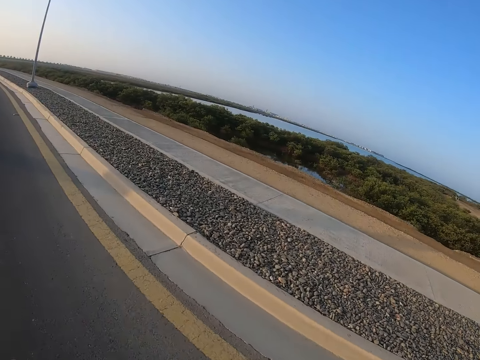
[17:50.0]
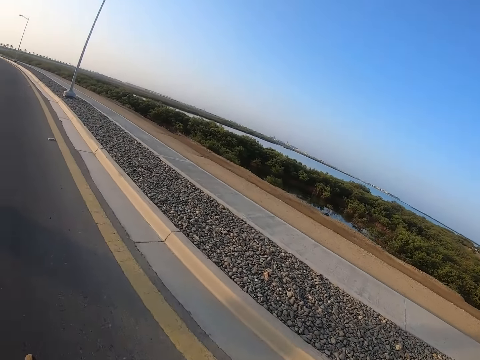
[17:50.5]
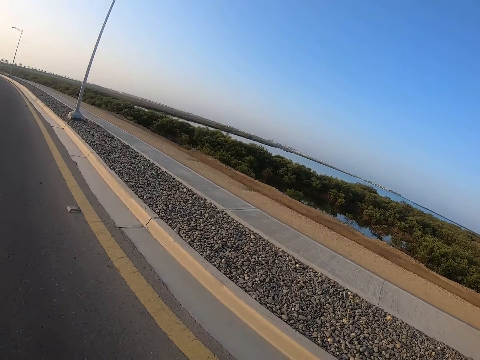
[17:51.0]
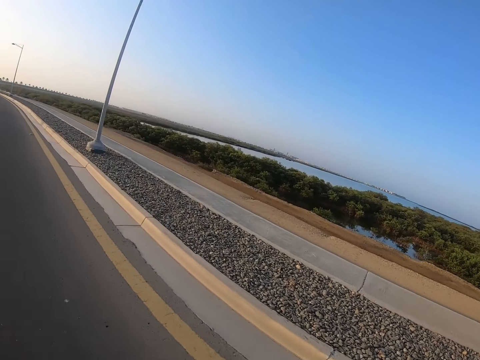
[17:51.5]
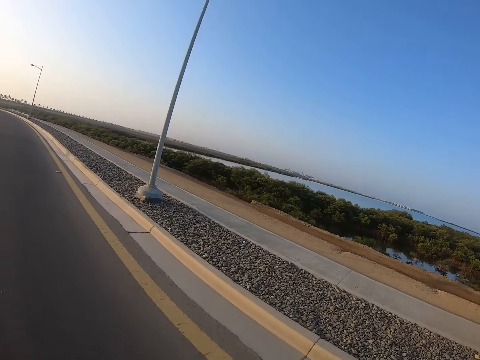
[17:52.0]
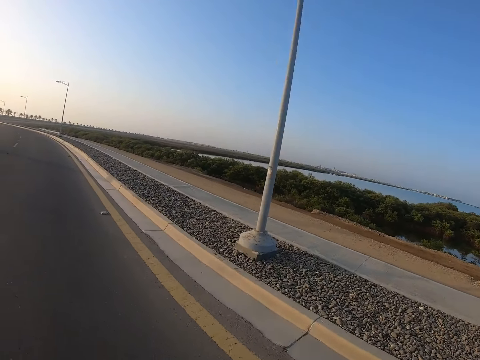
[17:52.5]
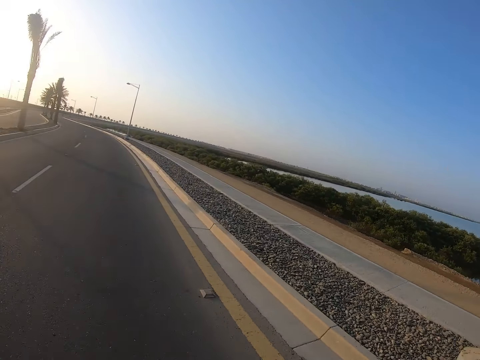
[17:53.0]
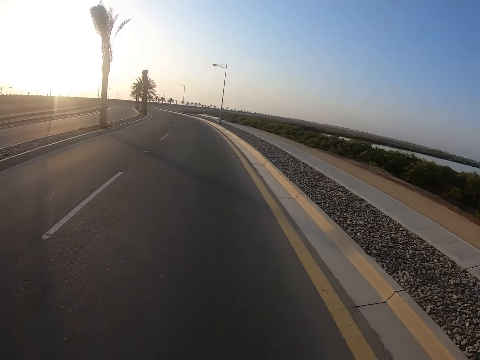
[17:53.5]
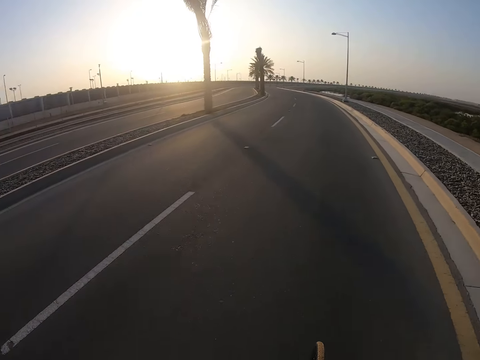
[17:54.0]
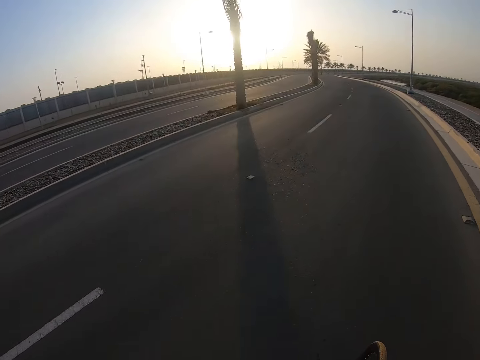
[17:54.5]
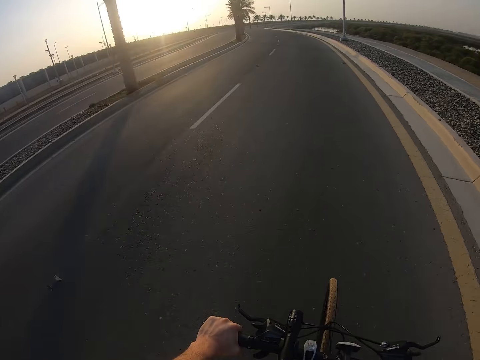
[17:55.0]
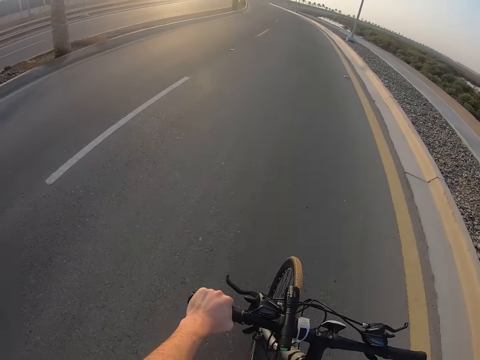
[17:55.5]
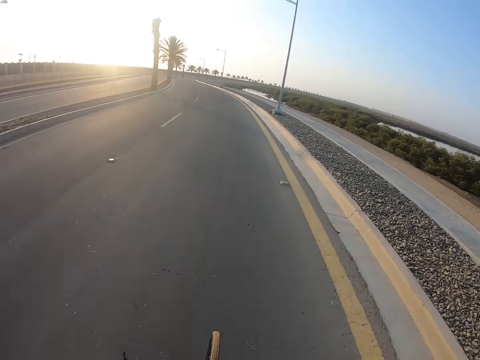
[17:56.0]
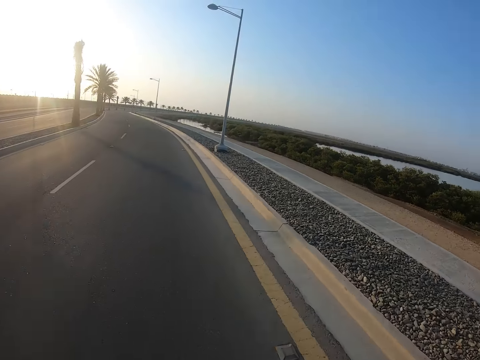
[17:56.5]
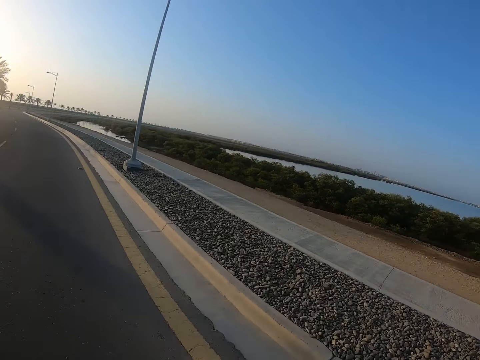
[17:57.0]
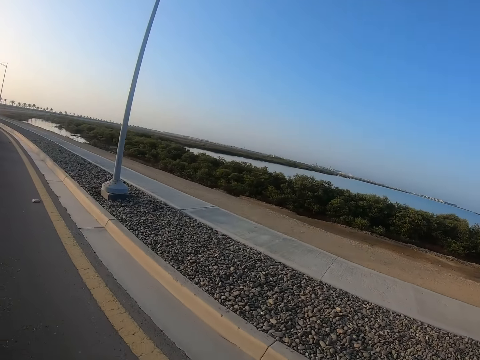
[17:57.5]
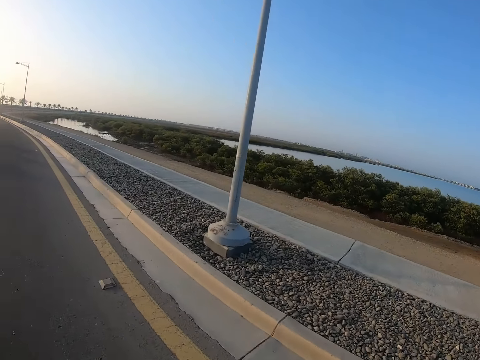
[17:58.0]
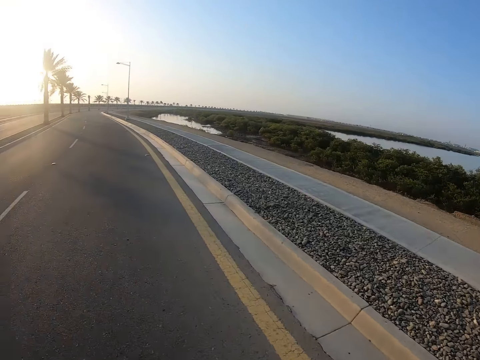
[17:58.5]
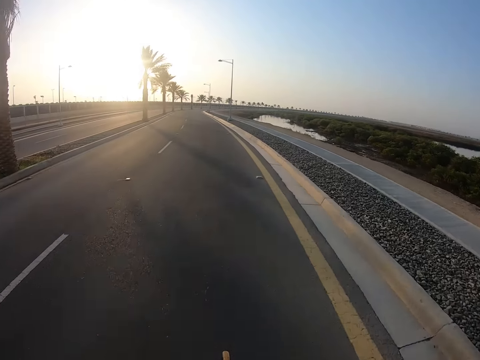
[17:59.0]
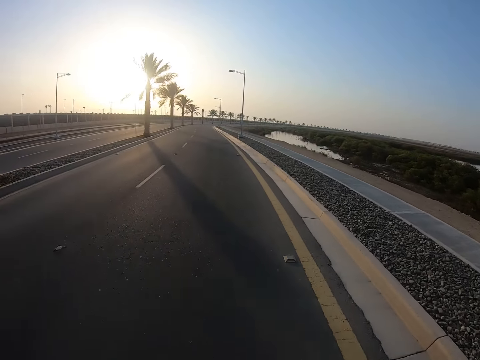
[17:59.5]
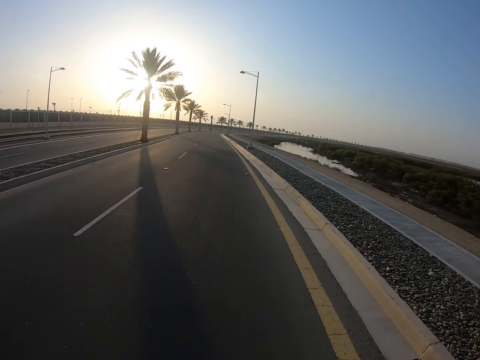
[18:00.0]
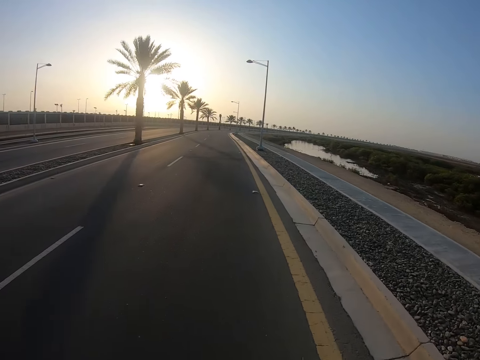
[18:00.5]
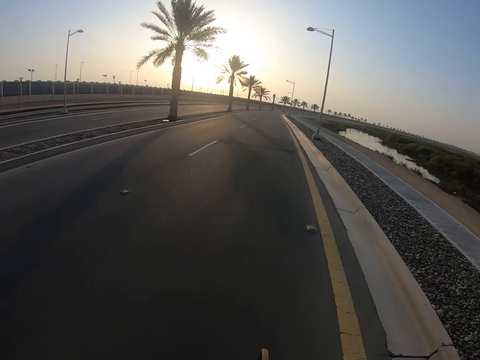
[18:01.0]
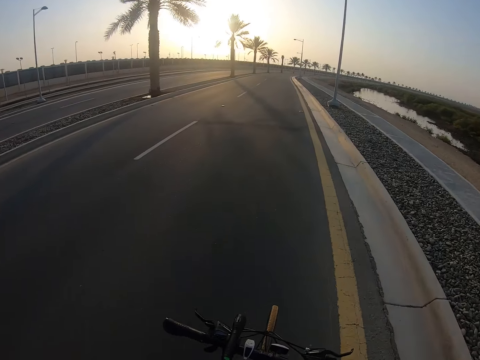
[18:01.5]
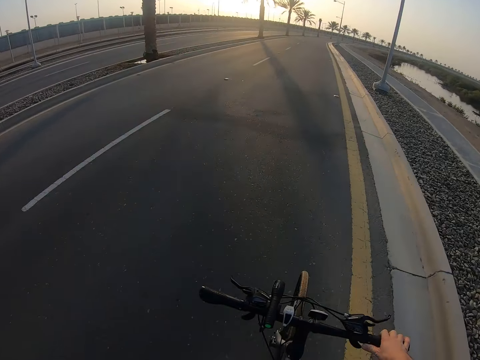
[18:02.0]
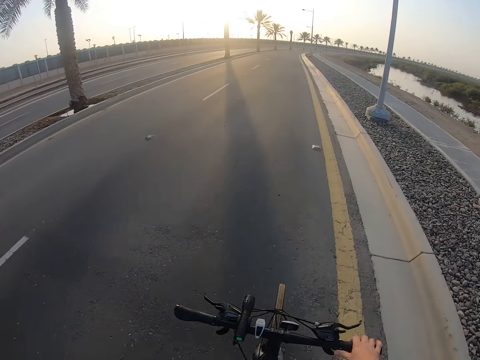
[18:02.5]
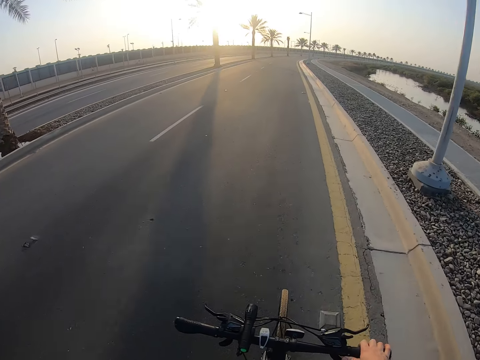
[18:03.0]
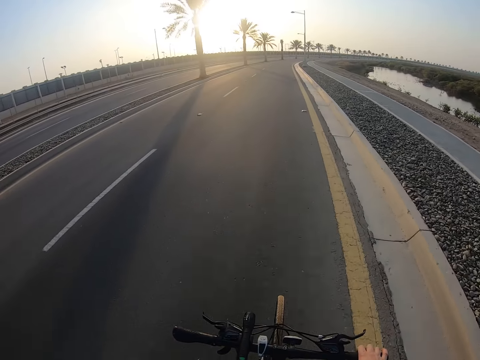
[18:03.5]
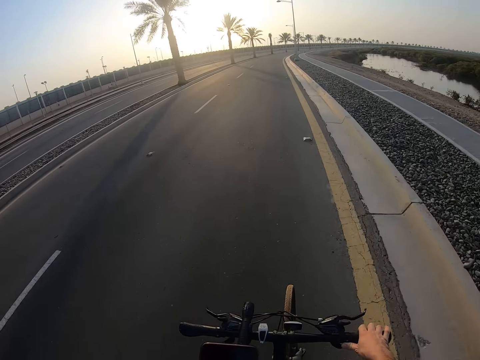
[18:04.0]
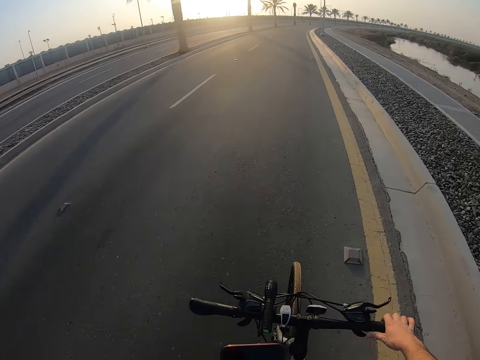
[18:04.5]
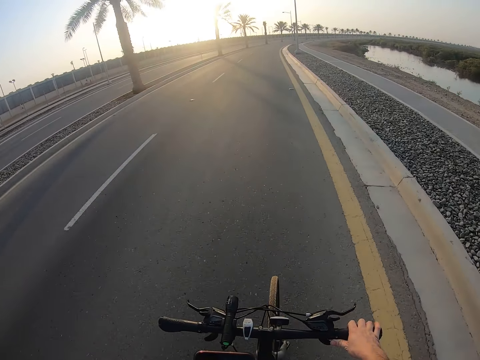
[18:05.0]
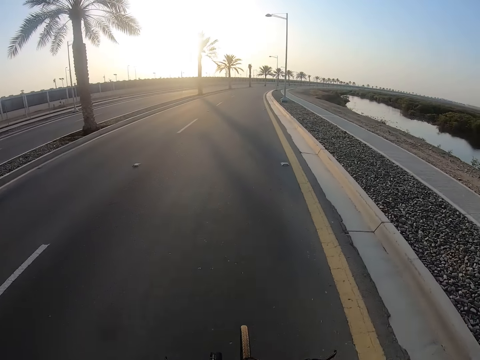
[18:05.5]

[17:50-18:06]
The camera wearer looks at the water. He looks at the road. He shows his left hand. He puts his left hand away. He looks around. He looks at the road. He shows his right hand. He operates a phone. He checks his phone.

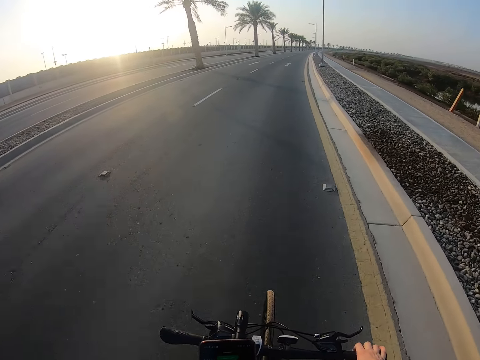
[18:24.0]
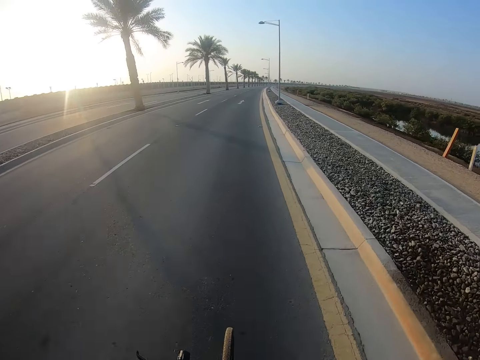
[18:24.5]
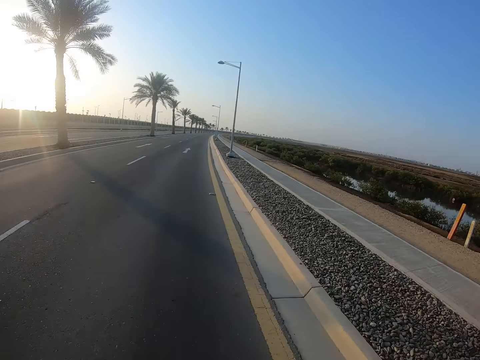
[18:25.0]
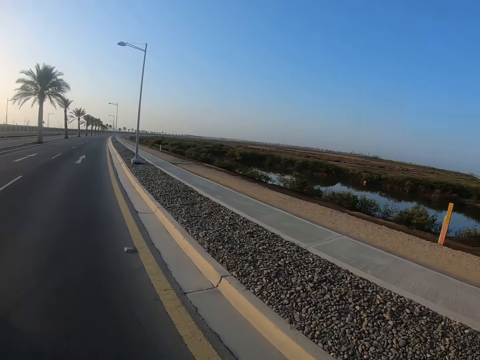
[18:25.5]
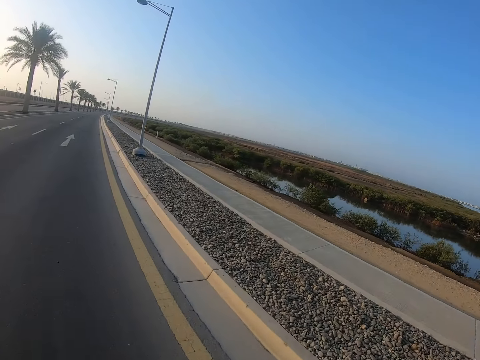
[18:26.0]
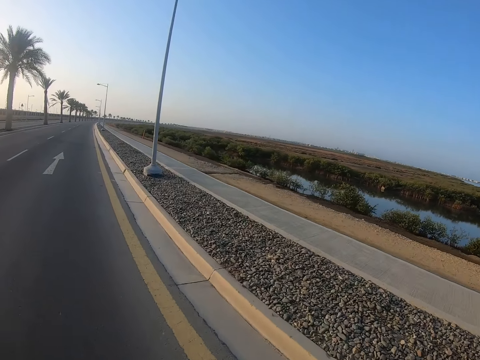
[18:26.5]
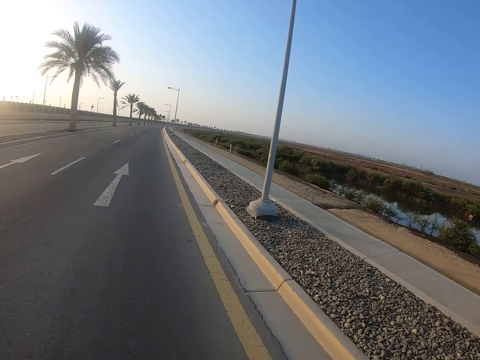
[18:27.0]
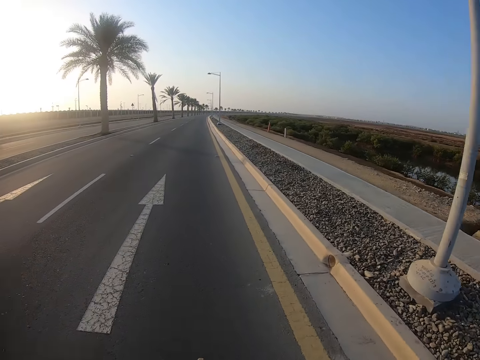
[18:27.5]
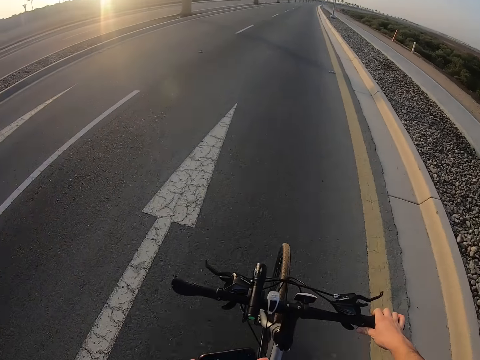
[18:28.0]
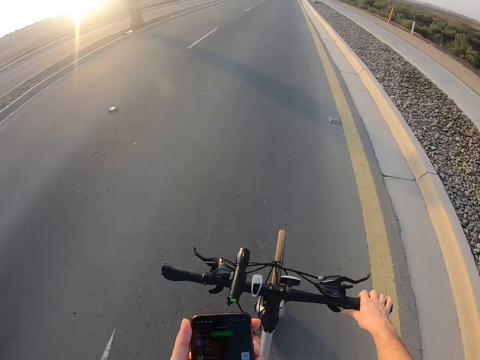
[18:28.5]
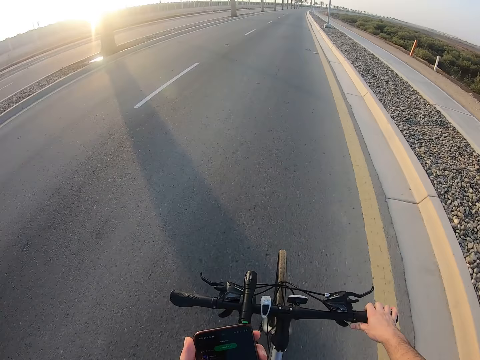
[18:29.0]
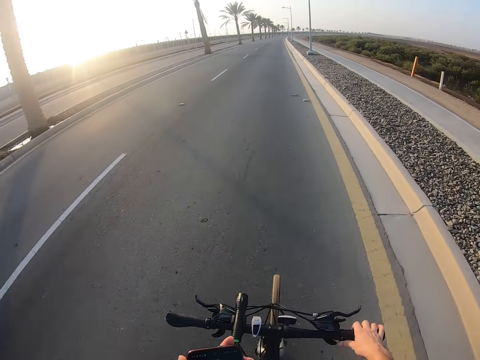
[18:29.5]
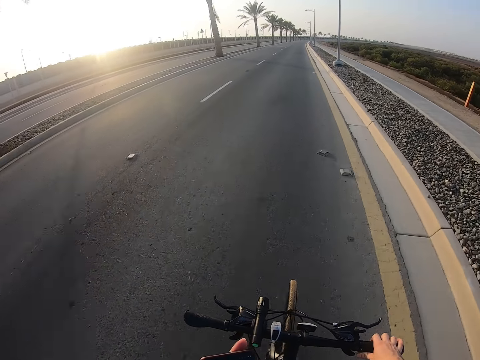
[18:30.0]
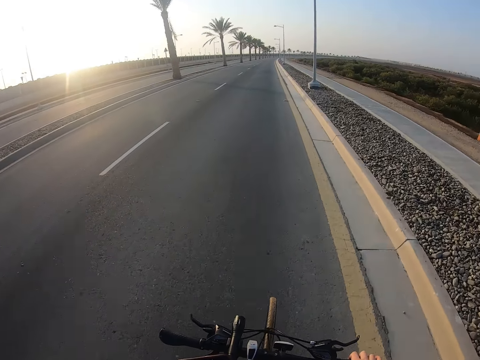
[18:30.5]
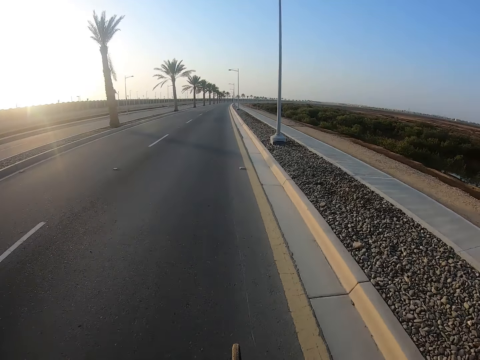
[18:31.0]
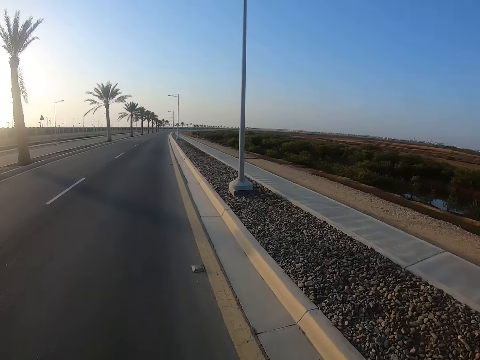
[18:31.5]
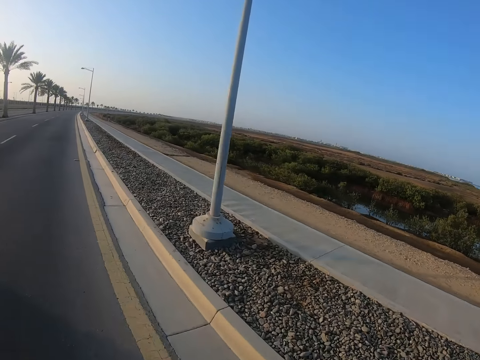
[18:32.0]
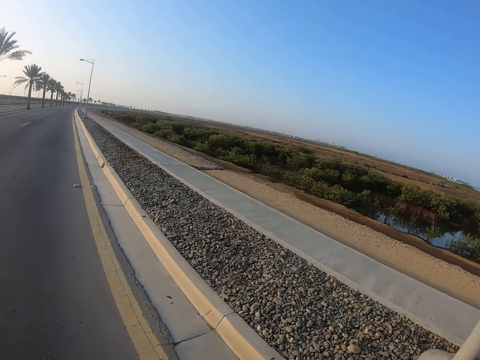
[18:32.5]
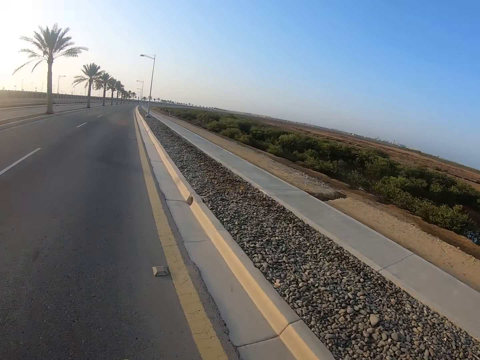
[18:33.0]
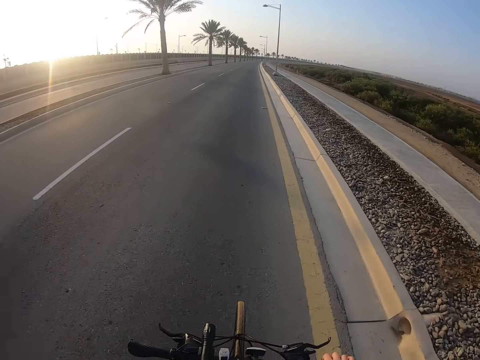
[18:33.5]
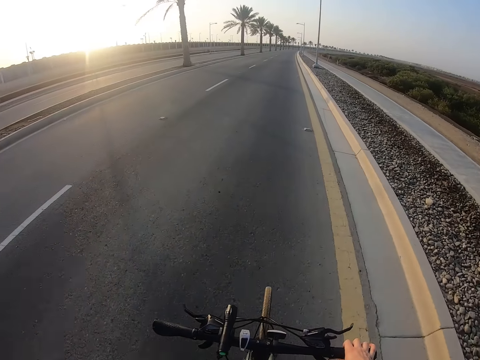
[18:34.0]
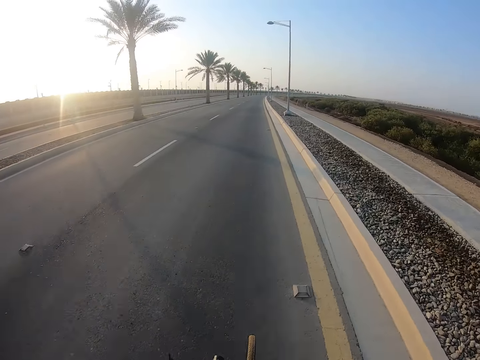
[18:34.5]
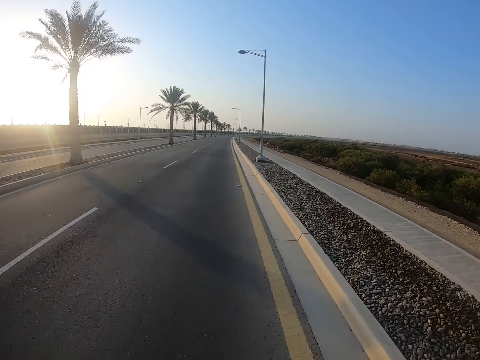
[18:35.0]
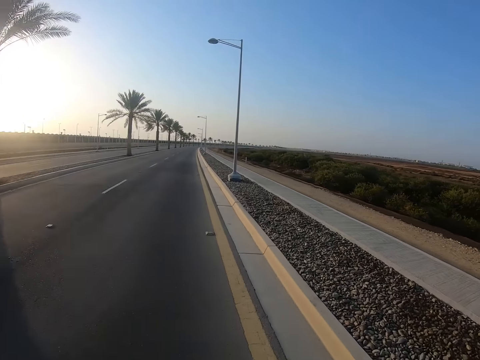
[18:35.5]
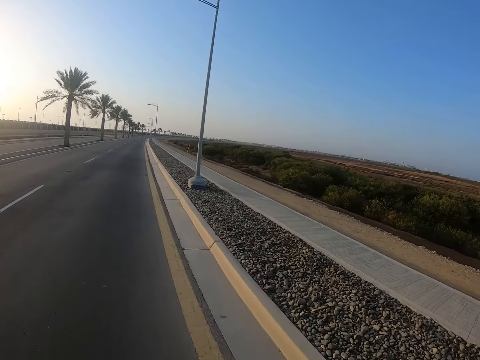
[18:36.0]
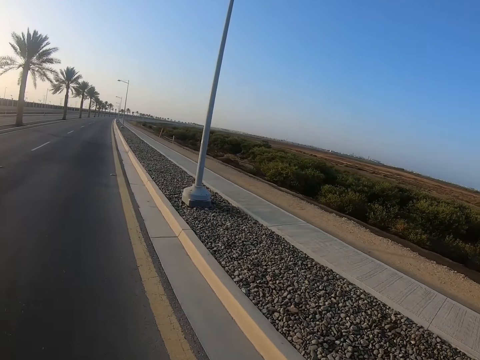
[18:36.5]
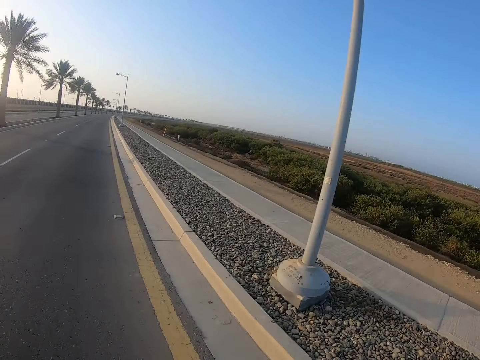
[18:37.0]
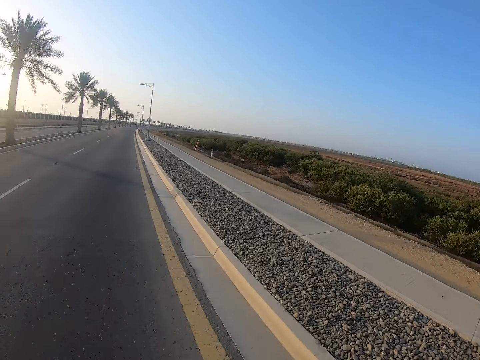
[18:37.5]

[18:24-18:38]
The camera wearer looks at the water. They look at the road. They operate the phone. They look around. They look at the road. They look around.
